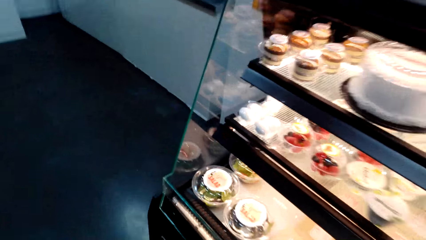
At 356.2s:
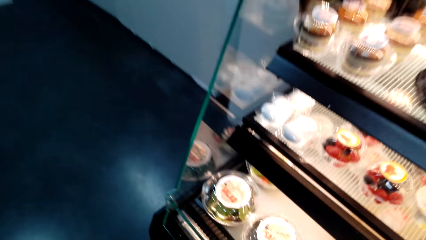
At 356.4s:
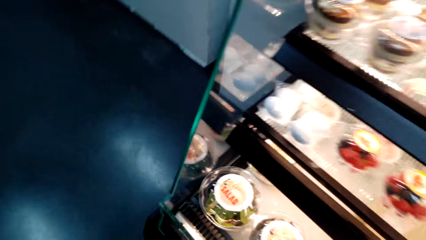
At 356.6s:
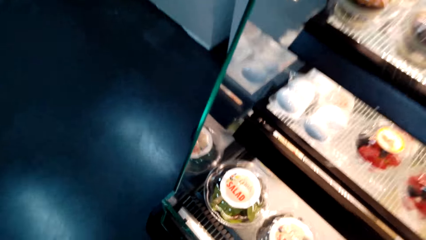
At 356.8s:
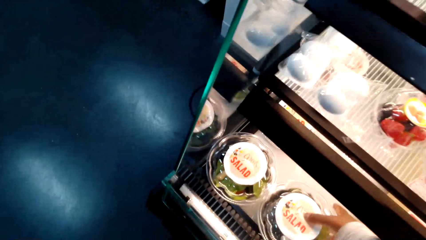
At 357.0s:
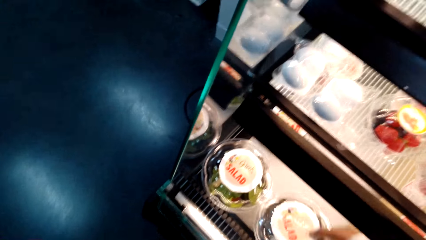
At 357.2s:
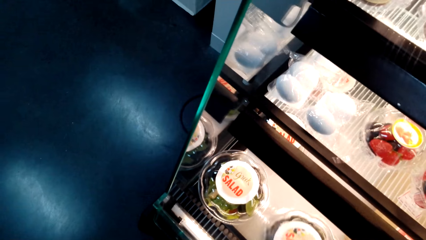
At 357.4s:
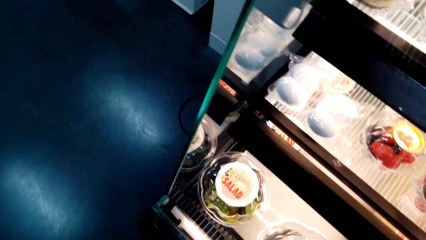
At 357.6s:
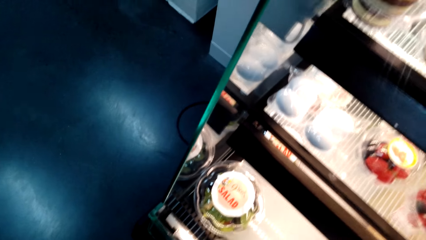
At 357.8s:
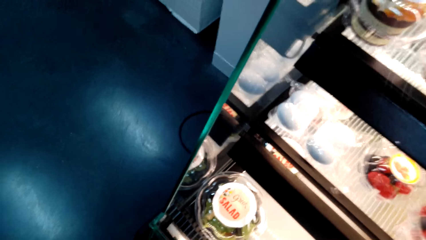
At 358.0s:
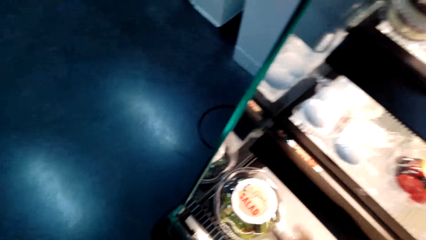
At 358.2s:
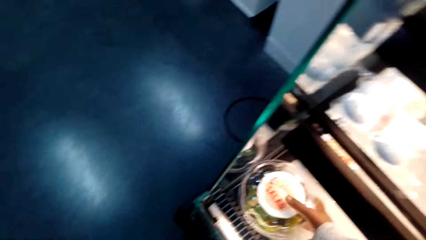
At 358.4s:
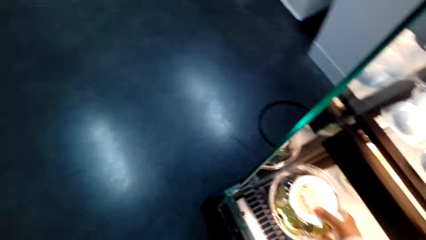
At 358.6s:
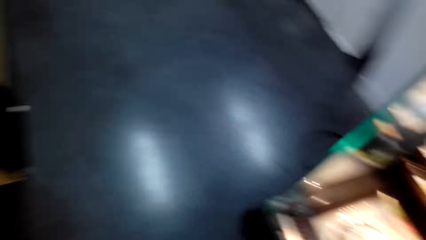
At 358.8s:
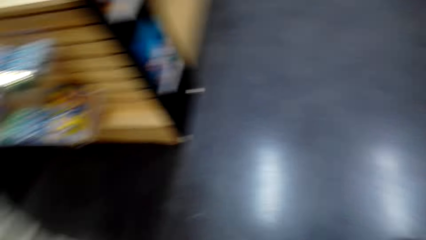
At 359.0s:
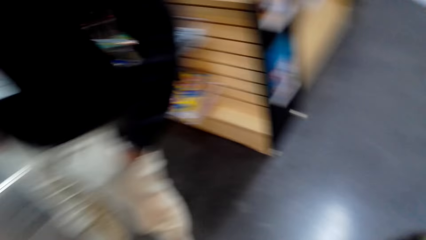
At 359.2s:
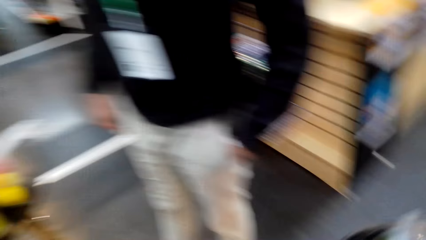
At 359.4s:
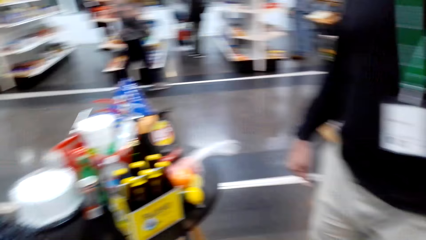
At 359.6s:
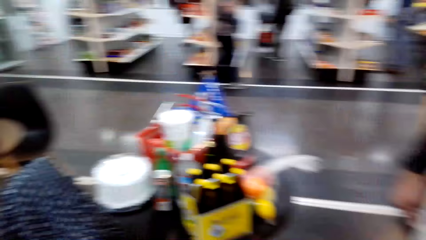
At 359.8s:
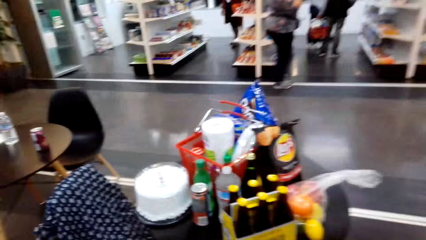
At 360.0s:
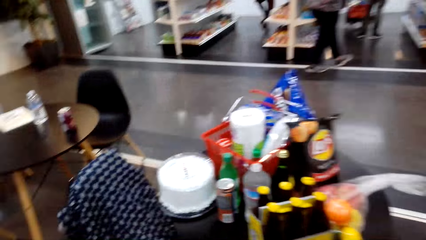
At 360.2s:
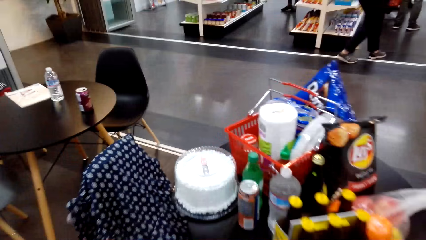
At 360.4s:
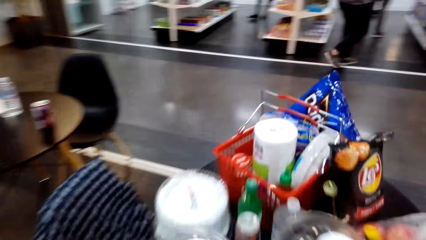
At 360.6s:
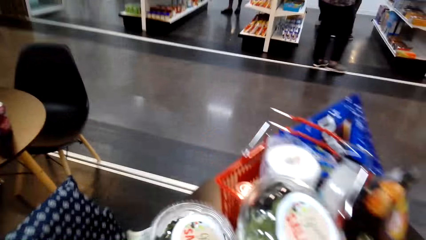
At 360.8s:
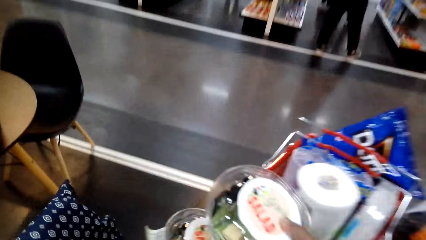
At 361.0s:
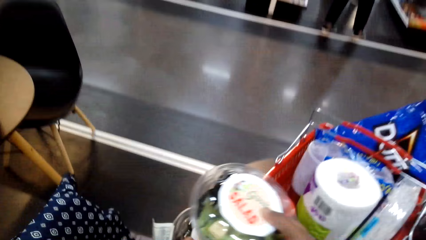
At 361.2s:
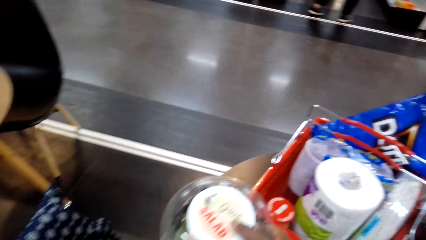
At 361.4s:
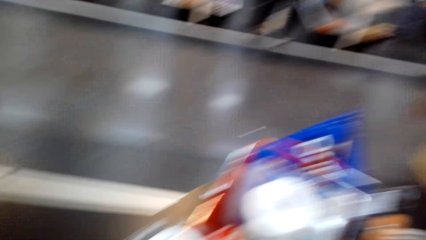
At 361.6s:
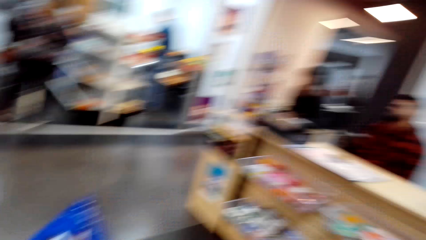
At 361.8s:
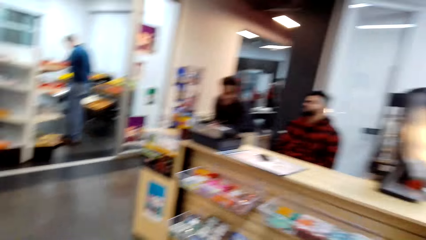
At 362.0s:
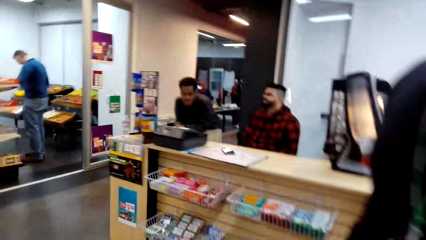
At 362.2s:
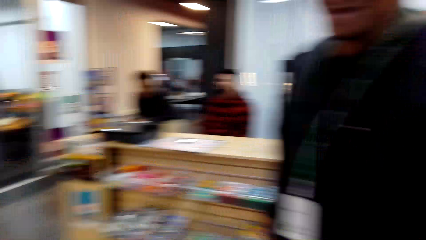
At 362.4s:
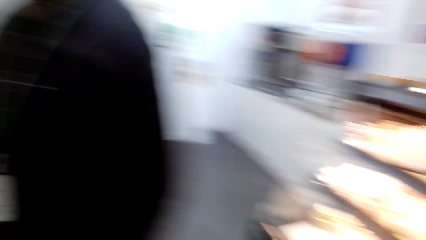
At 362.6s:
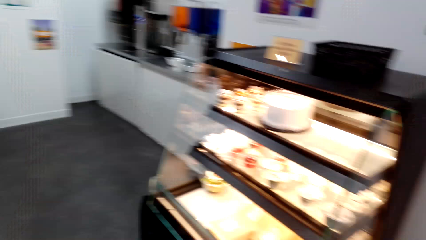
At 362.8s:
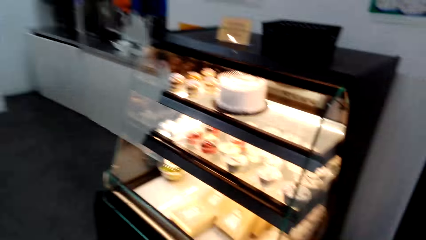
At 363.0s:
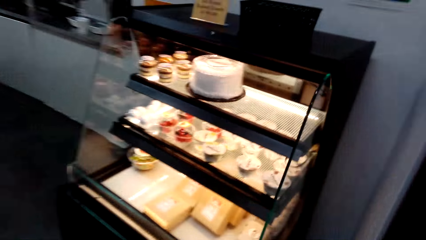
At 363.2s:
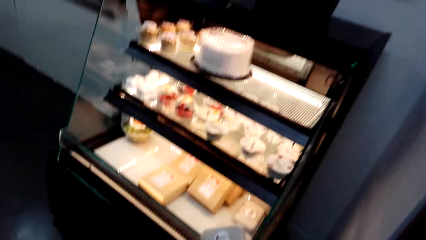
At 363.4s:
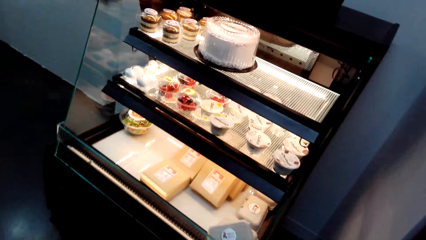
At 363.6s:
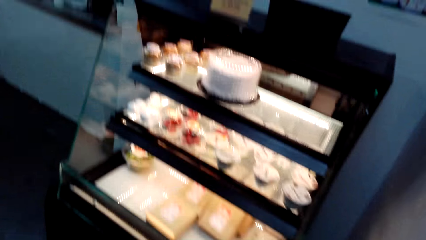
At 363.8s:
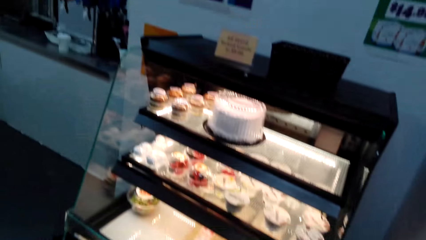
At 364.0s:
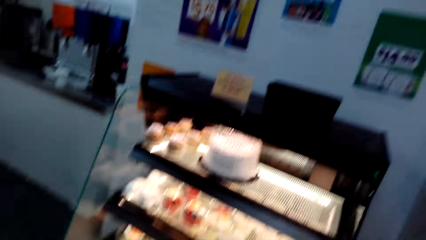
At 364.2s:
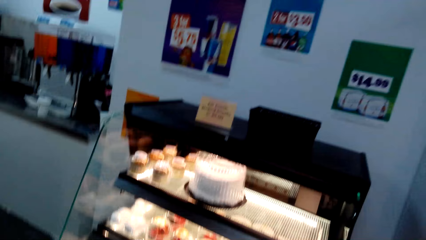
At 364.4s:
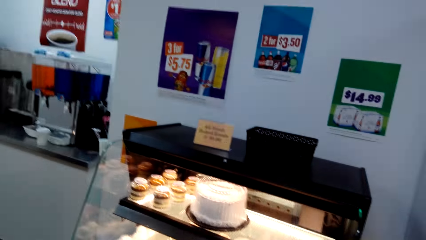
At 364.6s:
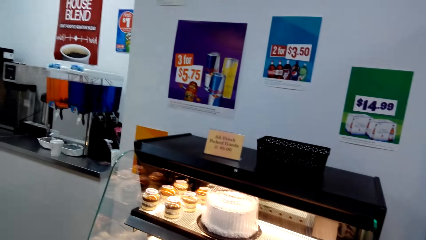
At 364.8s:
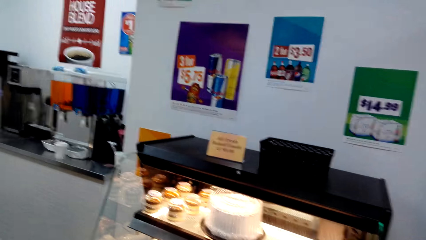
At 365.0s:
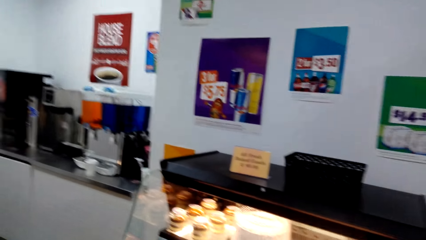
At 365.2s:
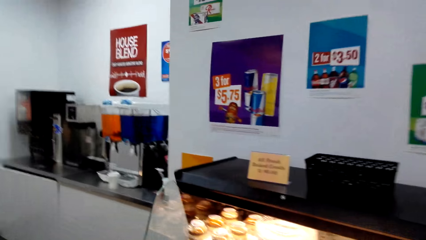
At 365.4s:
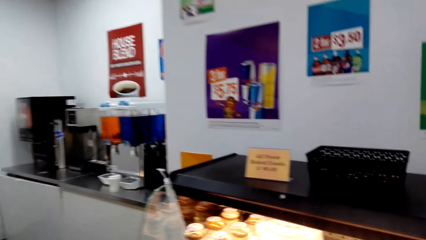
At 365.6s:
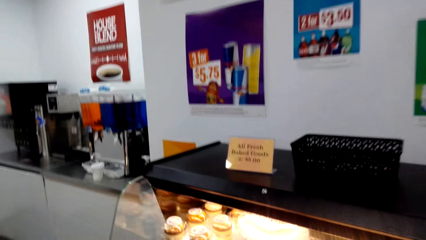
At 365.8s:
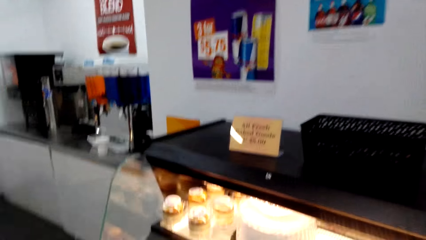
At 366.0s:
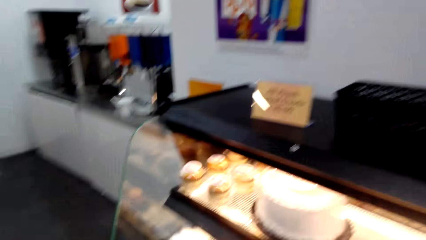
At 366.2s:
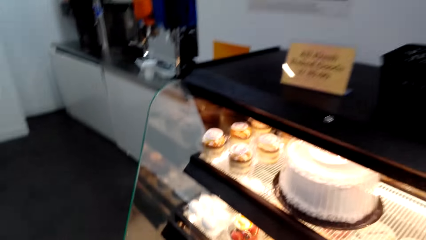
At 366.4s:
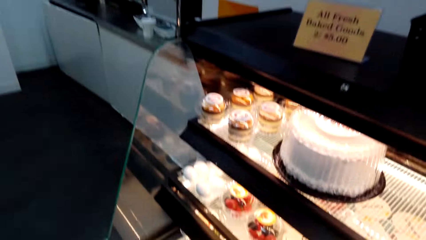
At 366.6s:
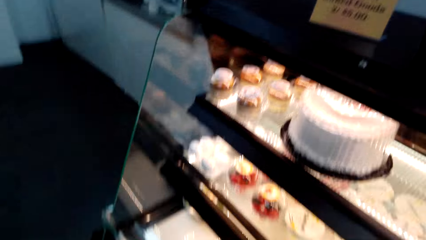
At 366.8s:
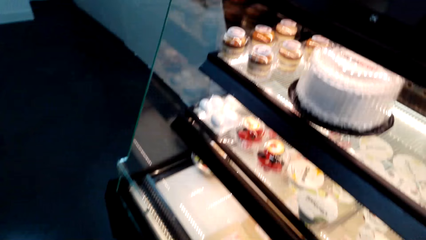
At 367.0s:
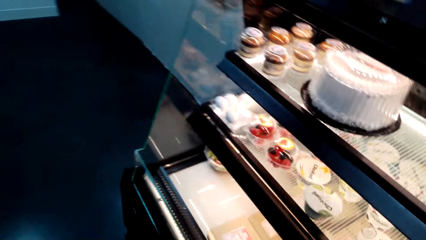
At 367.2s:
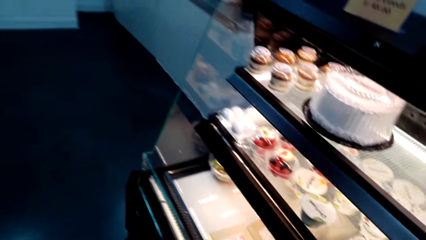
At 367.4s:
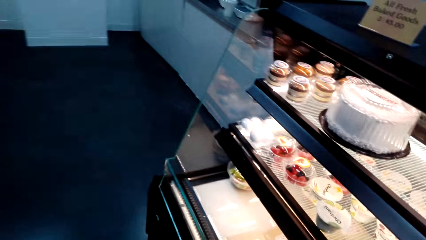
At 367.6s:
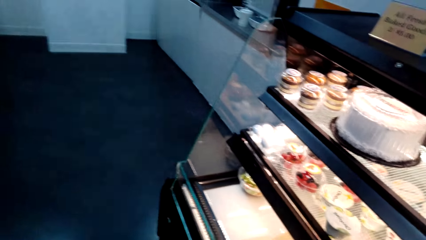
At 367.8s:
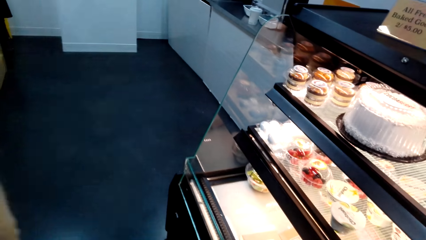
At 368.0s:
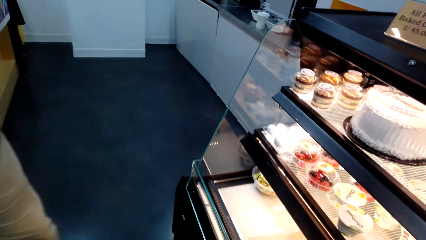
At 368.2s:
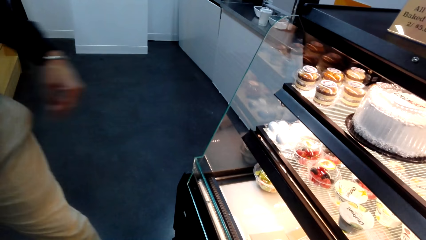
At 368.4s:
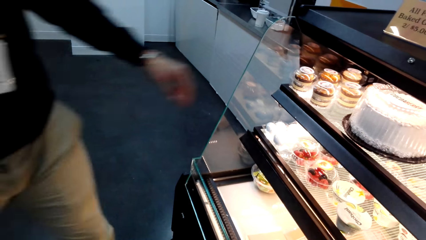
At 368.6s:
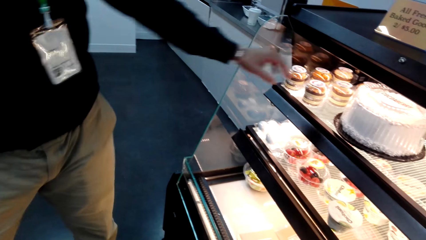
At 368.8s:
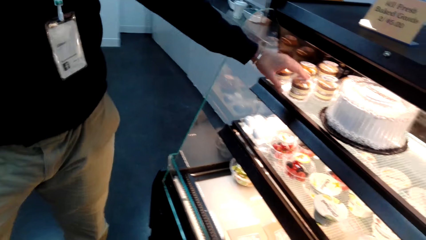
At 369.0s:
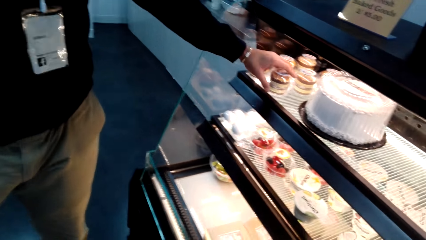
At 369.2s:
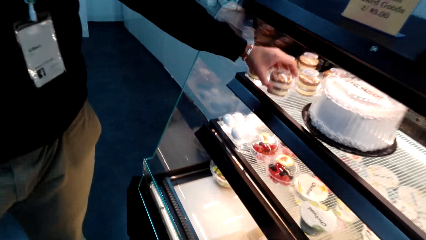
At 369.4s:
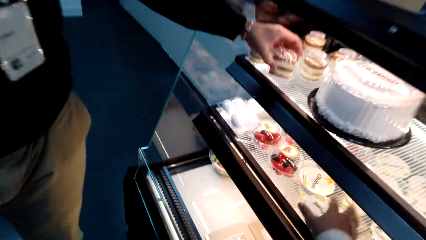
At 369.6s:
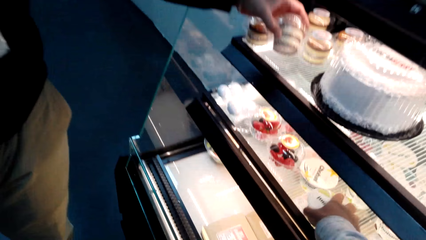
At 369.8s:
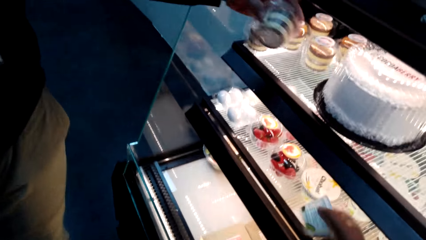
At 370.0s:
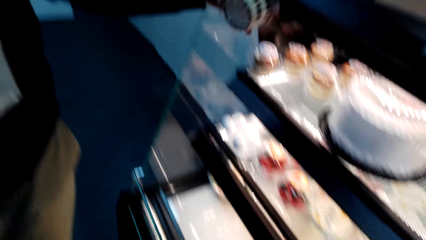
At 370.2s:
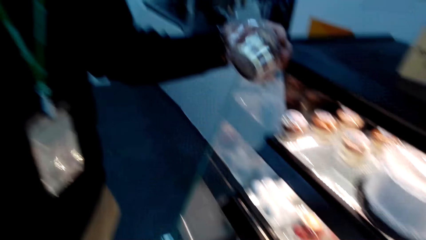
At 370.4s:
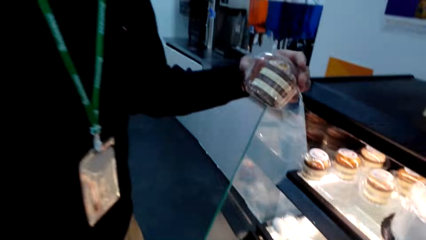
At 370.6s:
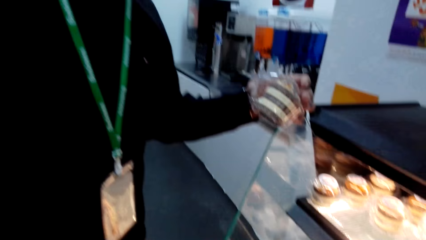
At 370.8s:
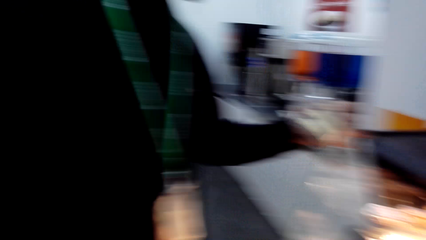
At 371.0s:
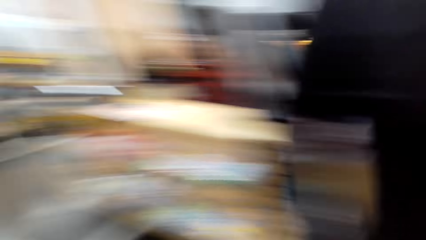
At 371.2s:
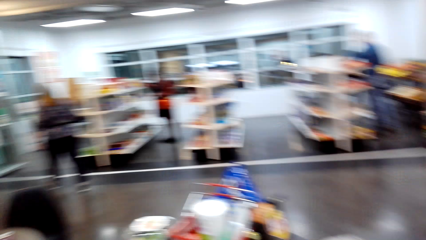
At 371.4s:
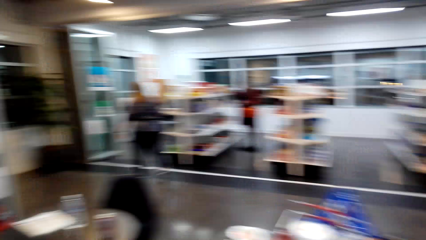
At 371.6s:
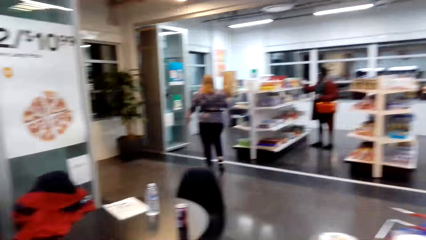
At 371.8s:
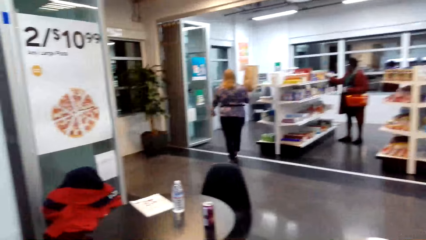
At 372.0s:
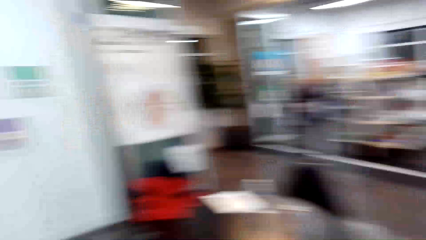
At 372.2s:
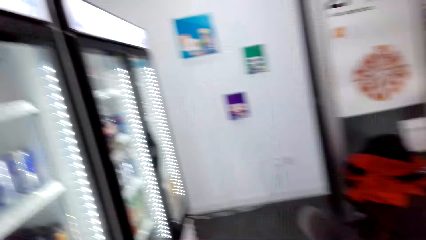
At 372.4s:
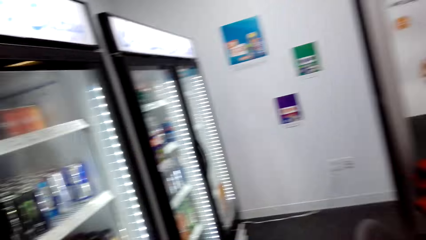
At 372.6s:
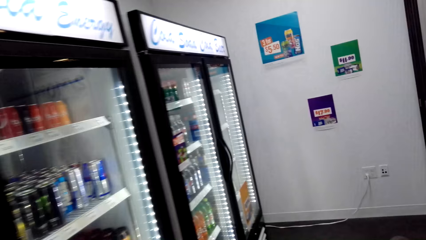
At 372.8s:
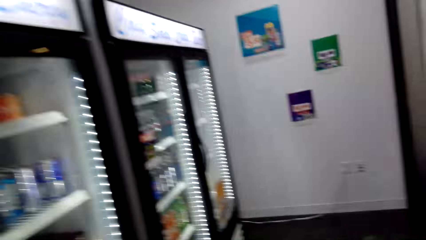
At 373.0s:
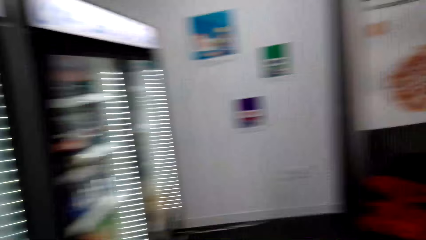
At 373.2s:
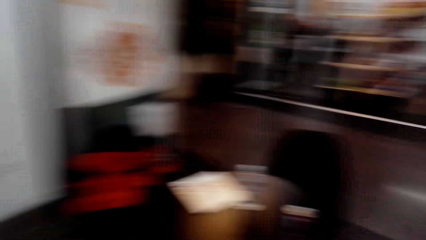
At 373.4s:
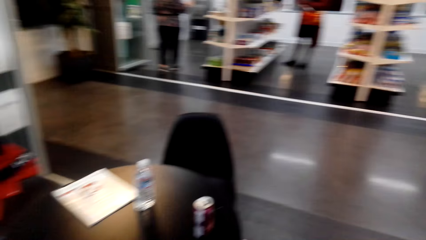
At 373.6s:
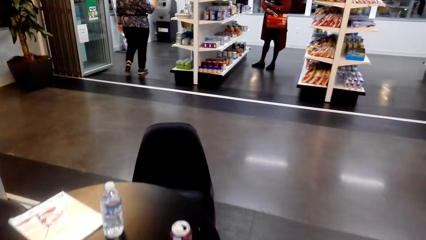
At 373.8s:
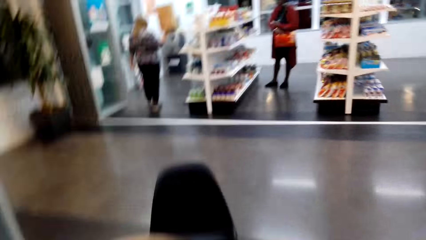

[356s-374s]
The camera wearer dialogues with a man. They pick a container of salad from the shelf. They pick another container of salad from the shelf. They place the salads on top of the cake on the table. They turn around. They look at the desserts on the display and dialogue with the man. The man picks up a dessert. The camera wearer picks another container from the shelf. They turn around.
